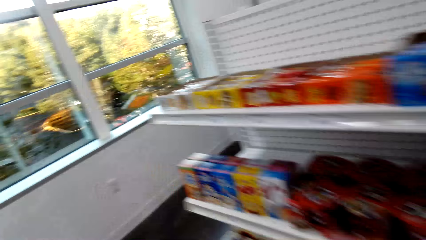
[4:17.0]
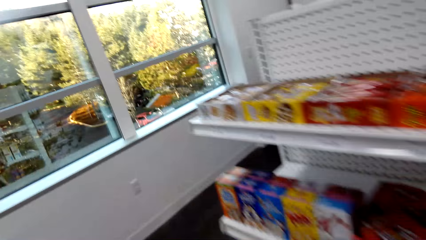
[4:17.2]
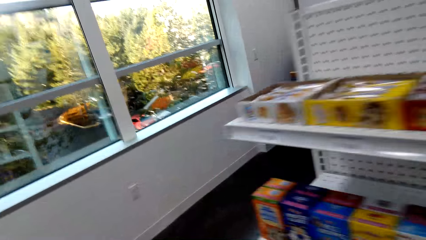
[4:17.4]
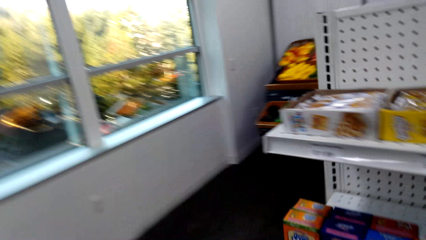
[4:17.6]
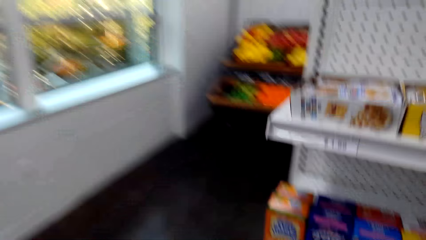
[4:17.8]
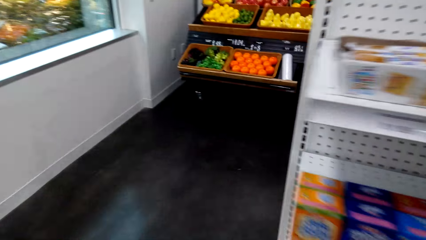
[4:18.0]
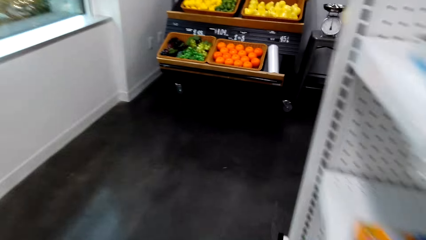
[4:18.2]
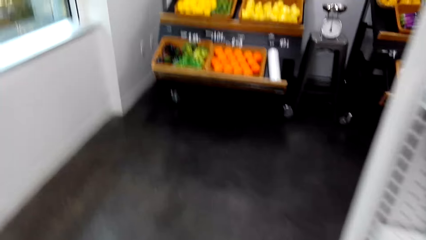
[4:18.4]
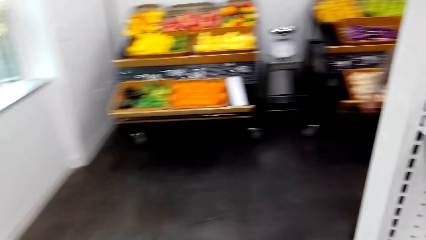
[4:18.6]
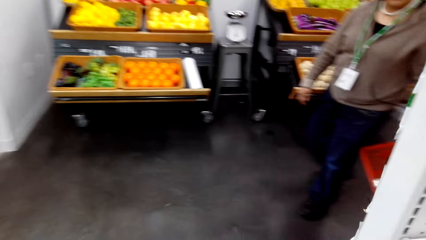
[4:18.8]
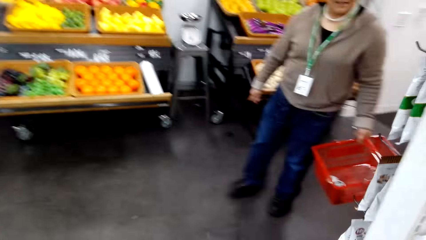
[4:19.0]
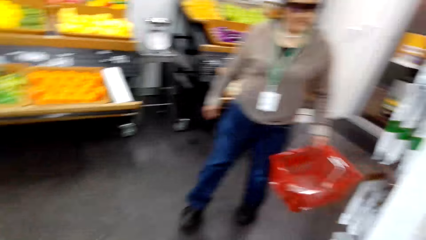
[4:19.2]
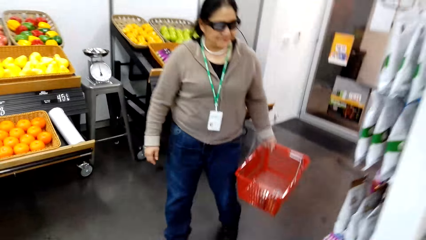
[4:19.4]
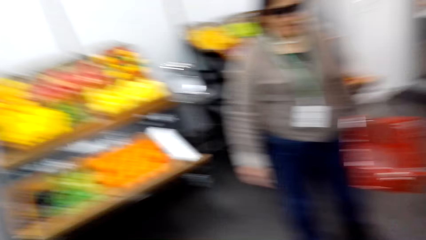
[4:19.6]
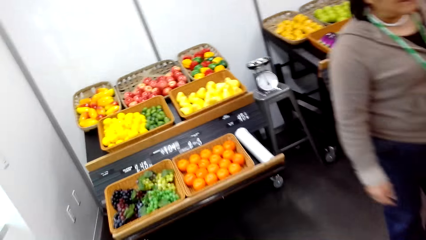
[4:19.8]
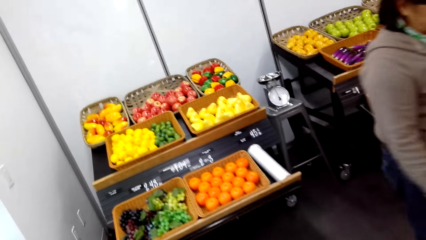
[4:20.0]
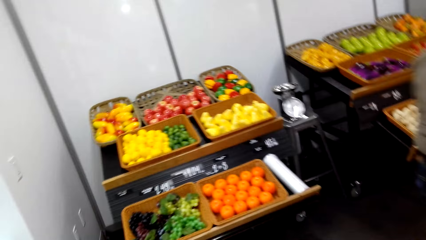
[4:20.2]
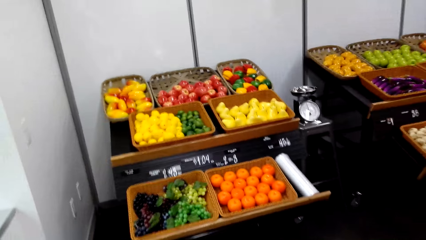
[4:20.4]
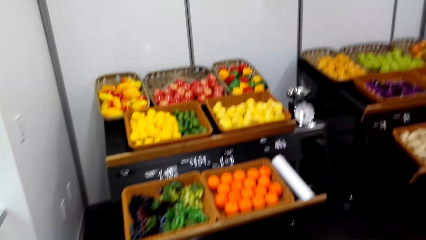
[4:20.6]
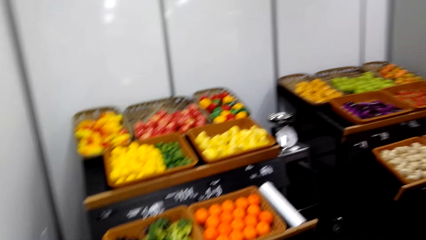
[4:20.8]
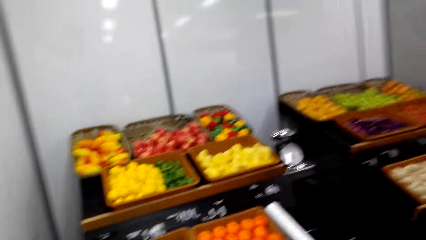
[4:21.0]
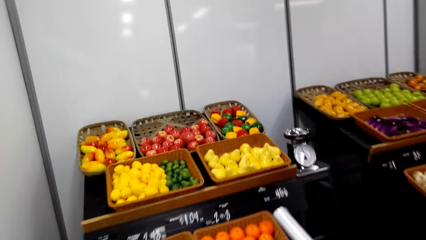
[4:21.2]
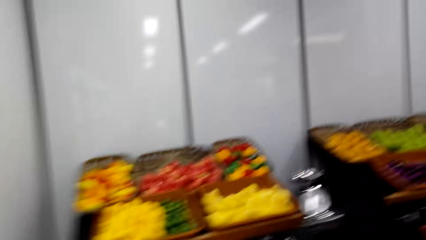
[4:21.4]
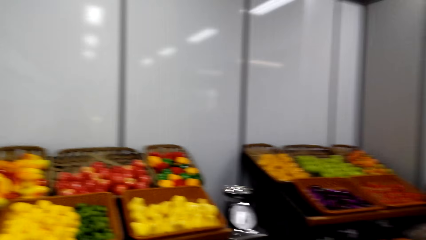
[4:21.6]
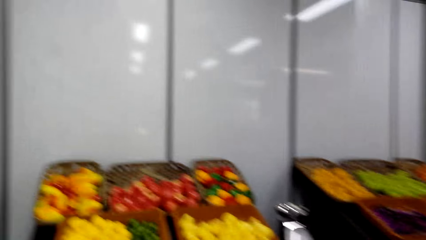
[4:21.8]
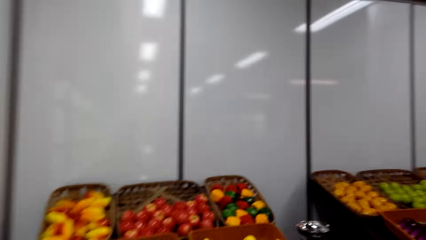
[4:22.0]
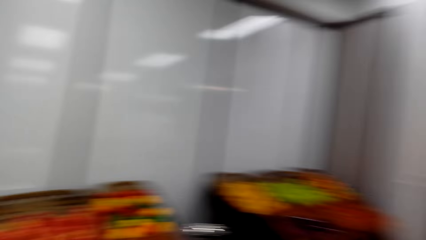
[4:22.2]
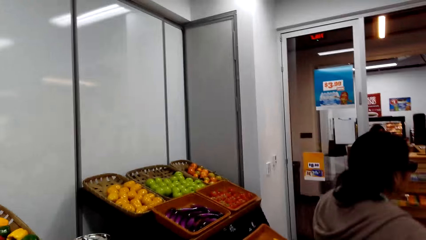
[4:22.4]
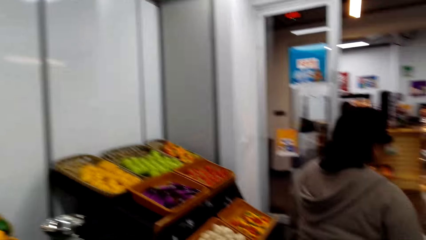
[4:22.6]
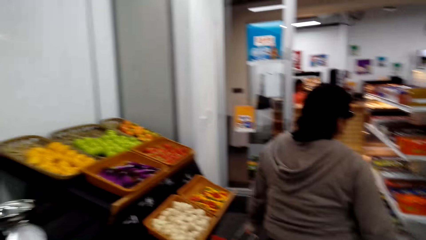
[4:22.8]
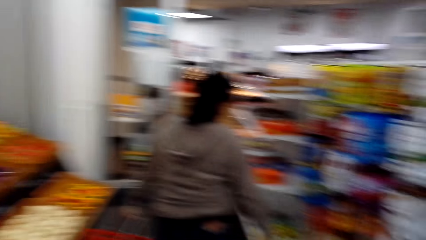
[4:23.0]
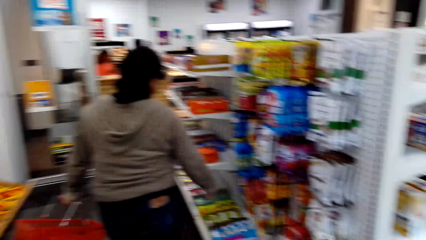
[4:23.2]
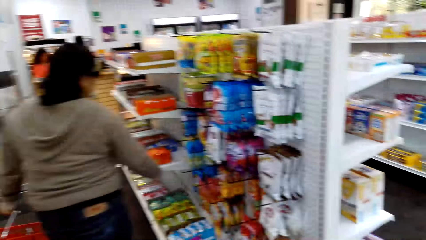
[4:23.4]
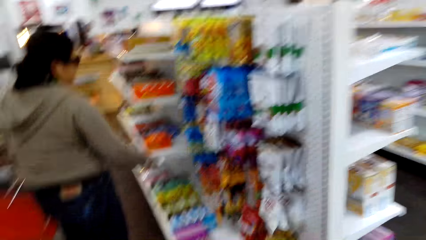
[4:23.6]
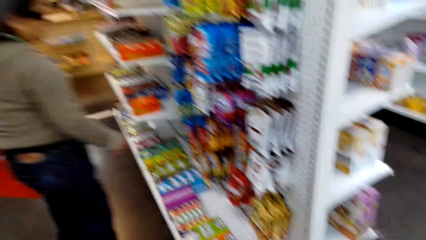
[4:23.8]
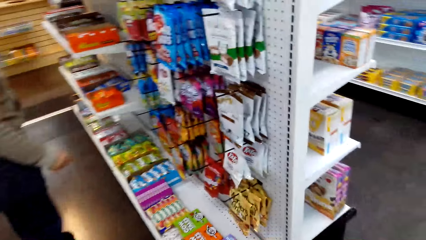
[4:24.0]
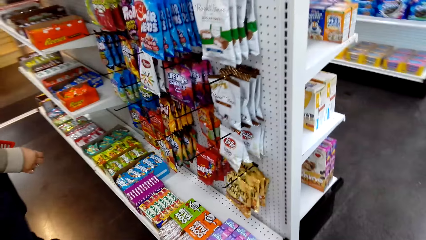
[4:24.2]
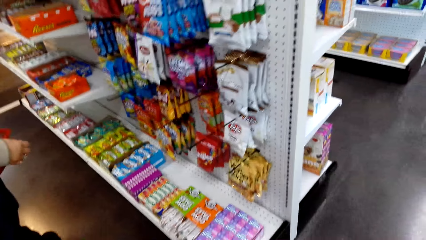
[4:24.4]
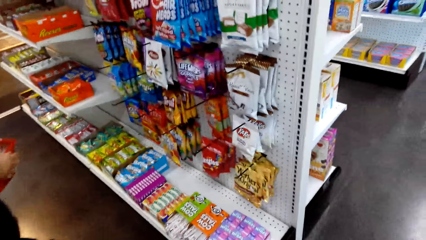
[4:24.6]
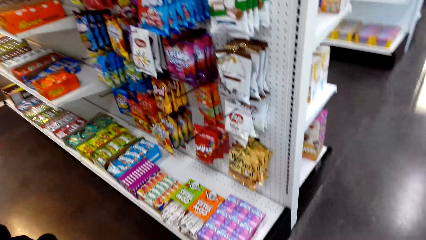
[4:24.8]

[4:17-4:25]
A lady walks in the shop.

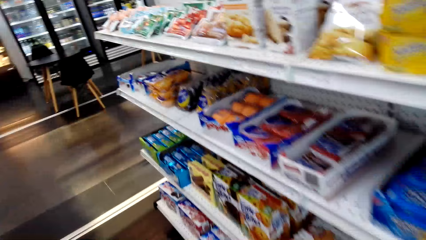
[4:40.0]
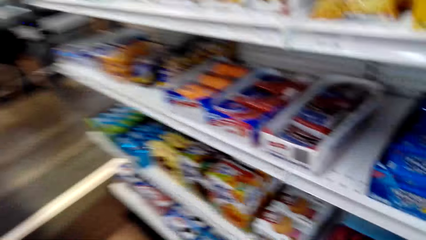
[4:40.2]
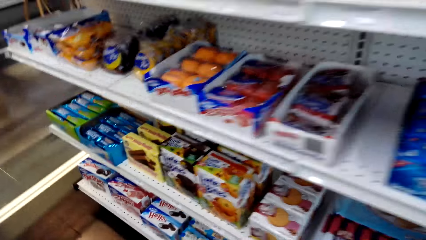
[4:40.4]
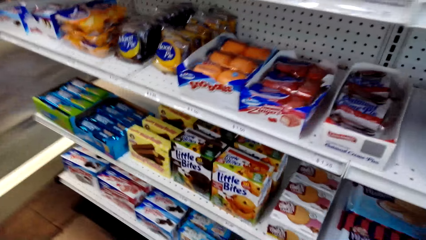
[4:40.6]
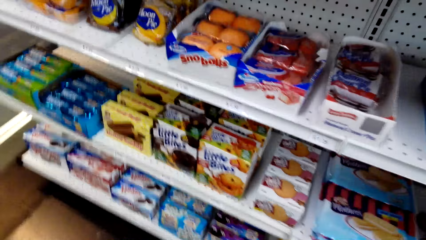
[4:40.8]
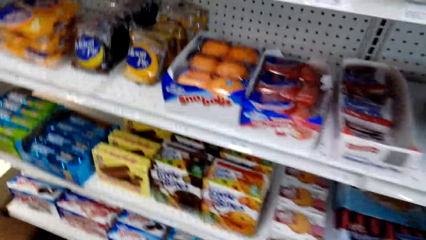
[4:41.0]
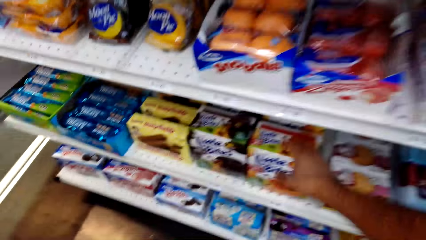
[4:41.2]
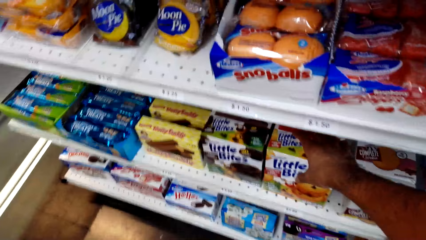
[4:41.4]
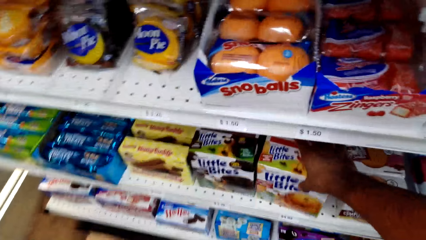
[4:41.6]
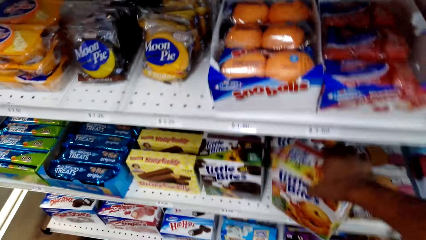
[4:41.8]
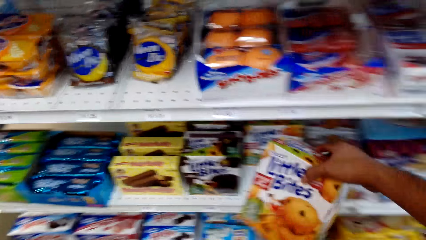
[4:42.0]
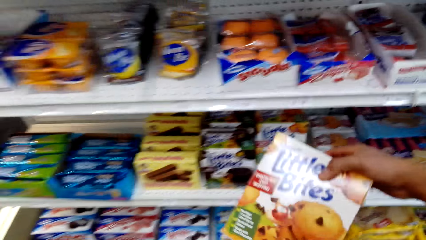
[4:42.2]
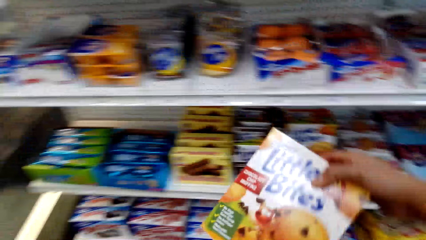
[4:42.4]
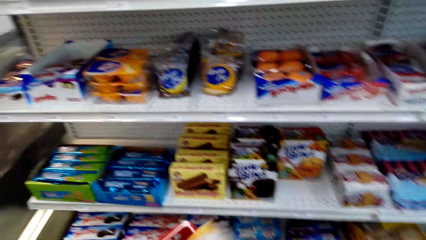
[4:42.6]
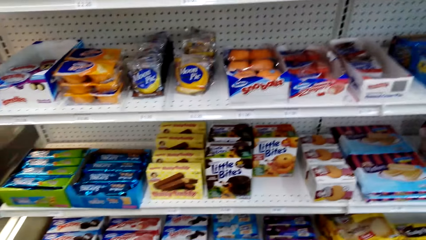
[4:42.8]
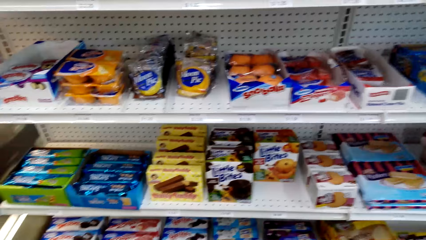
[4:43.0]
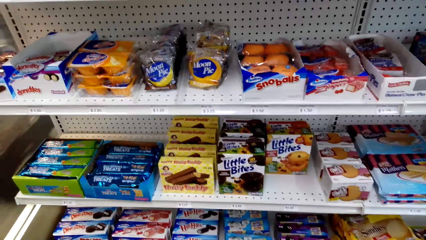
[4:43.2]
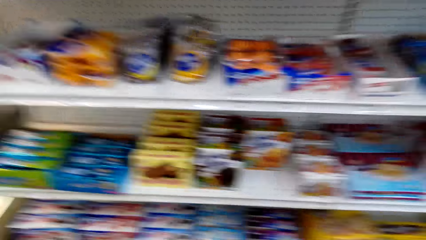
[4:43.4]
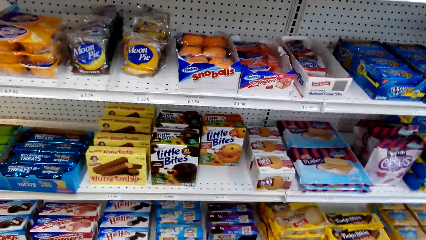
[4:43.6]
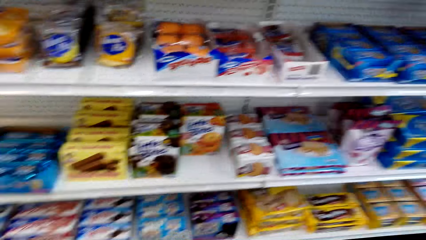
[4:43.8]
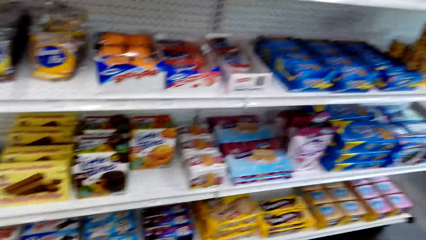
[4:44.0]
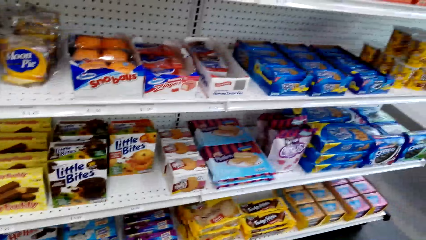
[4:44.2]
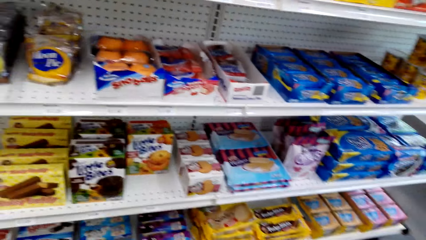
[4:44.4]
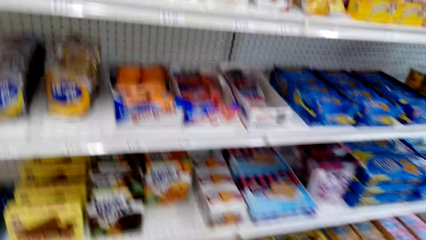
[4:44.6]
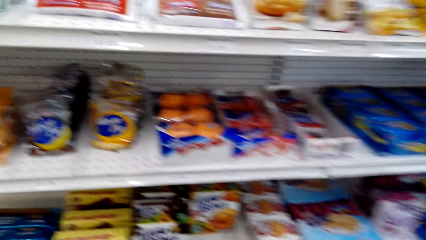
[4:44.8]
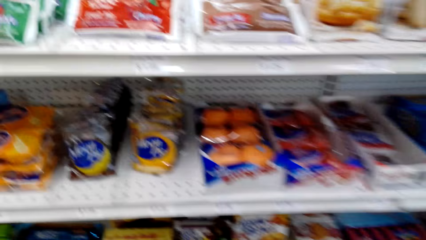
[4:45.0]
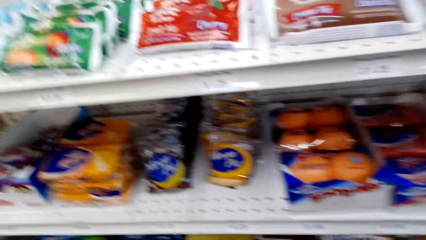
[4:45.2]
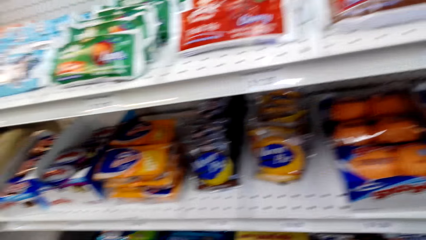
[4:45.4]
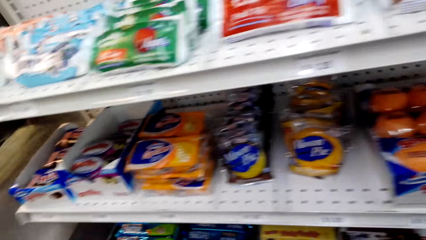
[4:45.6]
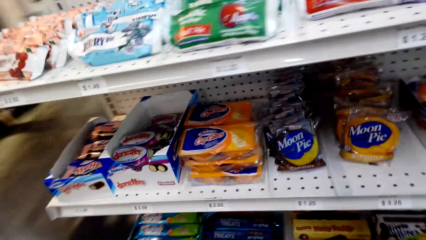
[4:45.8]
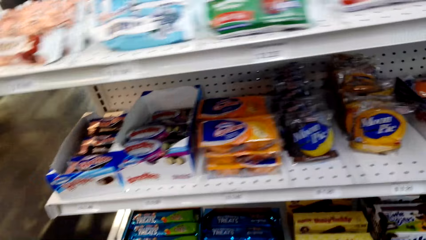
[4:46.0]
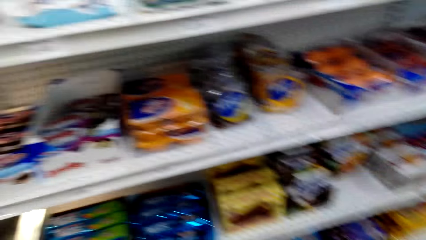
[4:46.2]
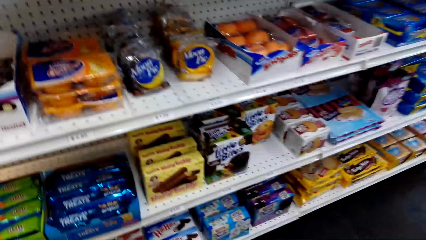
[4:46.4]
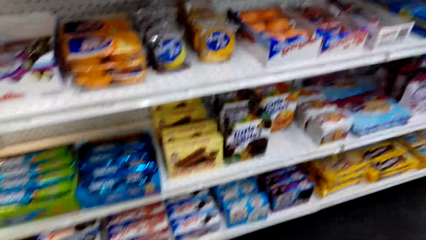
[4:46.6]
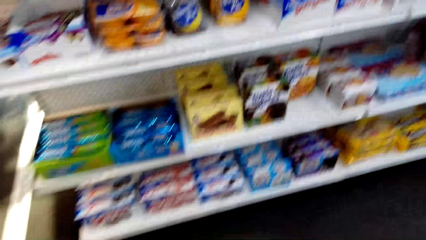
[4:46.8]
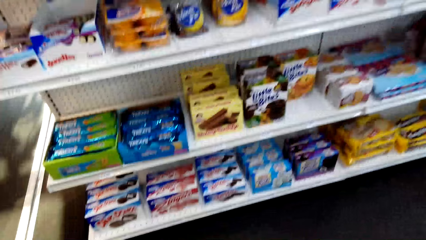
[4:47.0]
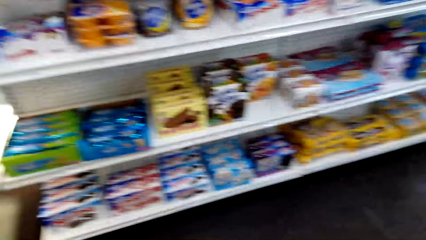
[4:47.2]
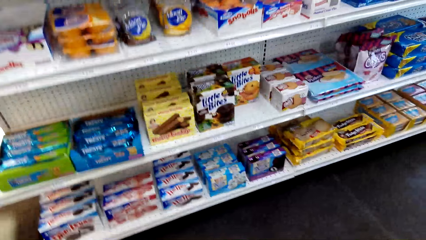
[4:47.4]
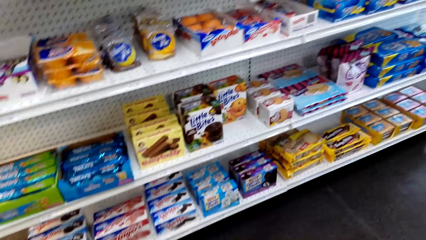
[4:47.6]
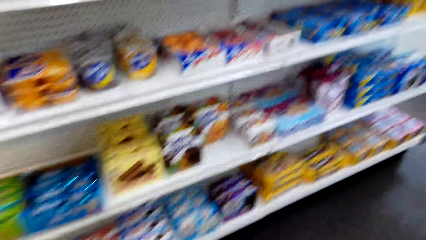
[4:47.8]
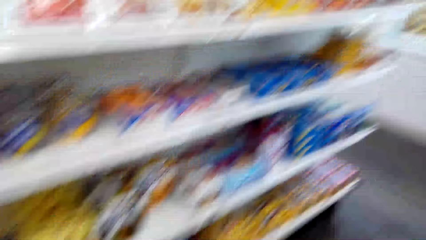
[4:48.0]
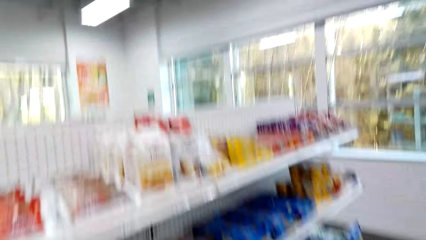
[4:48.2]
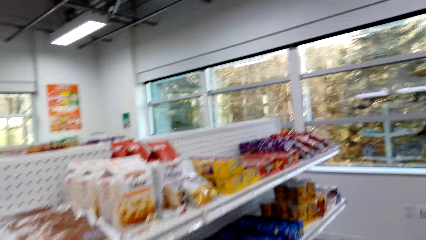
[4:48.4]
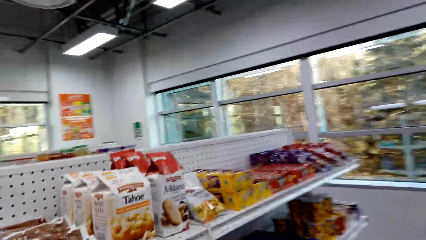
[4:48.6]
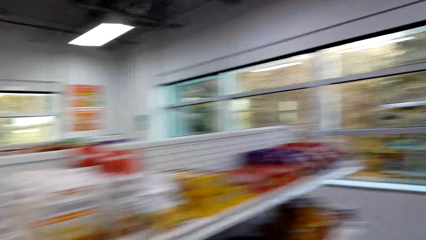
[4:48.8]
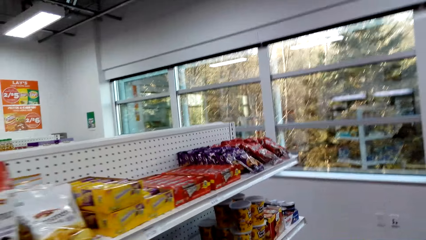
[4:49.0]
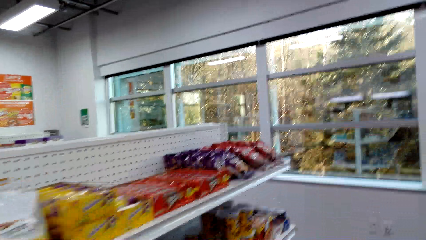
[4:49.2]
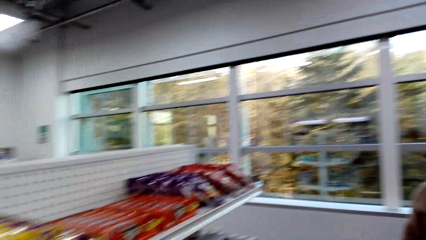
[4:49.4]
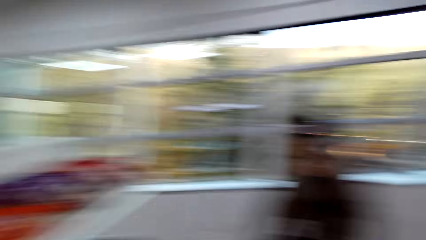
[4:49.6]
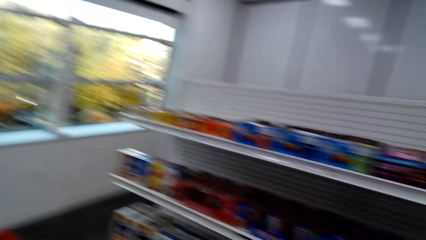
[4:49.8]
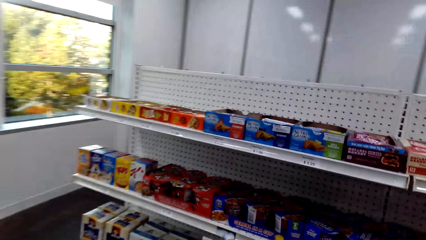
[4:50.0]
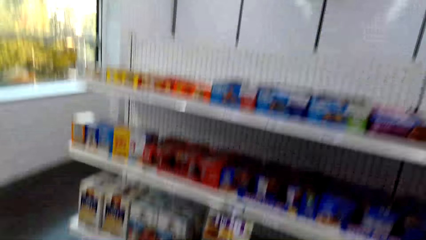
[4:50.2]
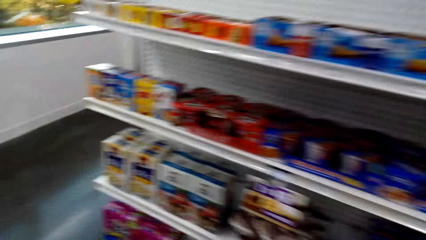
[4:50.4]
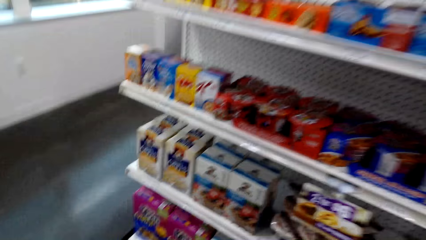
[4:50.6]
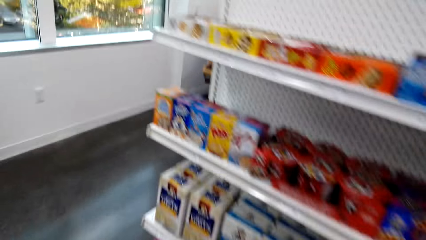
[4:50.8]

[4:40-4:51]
The camera wearer picks the little bites from the shelf. They walk around in the shop.
